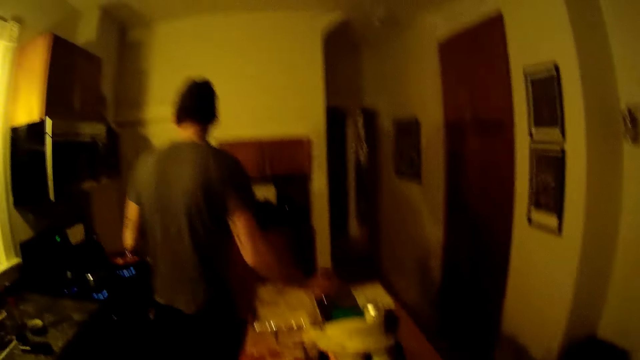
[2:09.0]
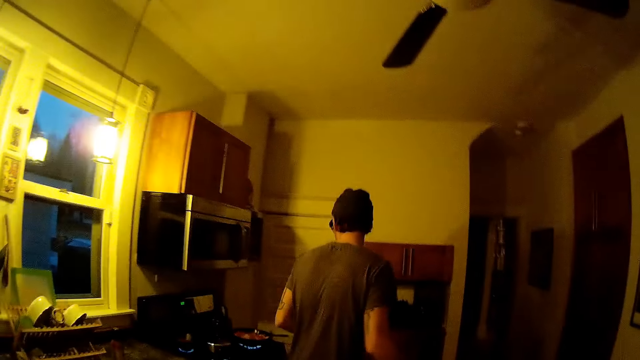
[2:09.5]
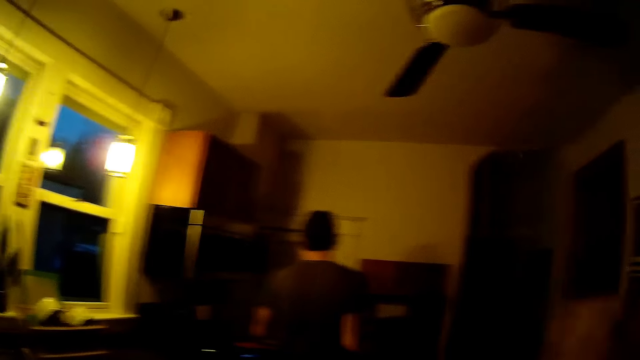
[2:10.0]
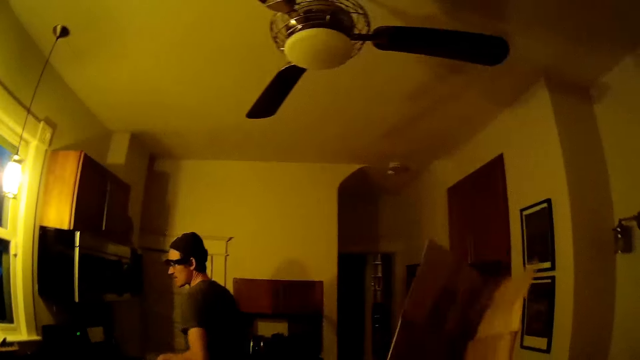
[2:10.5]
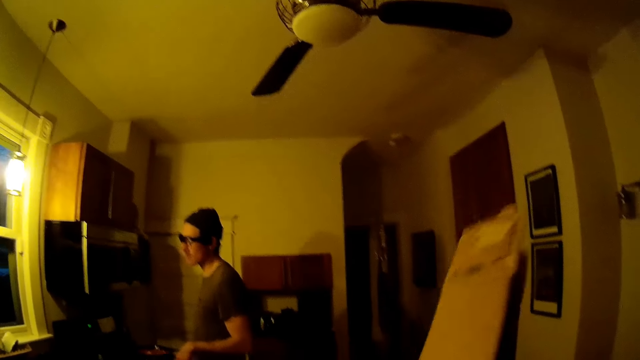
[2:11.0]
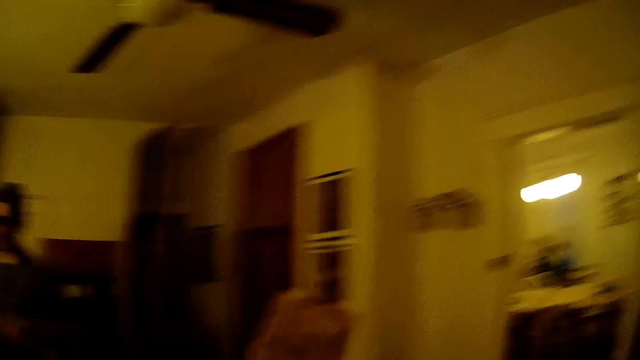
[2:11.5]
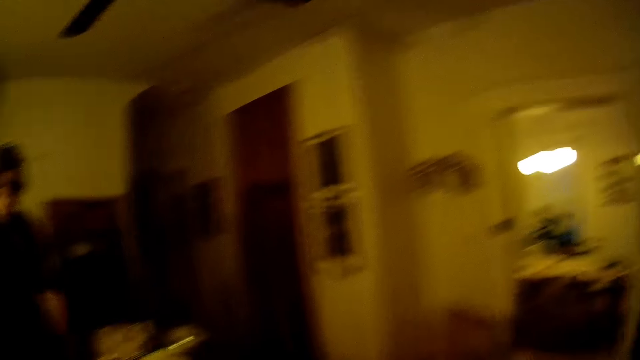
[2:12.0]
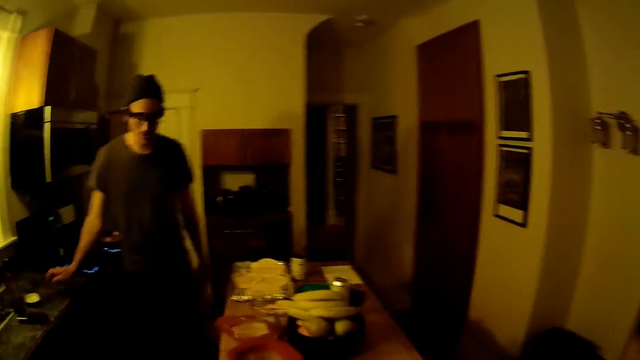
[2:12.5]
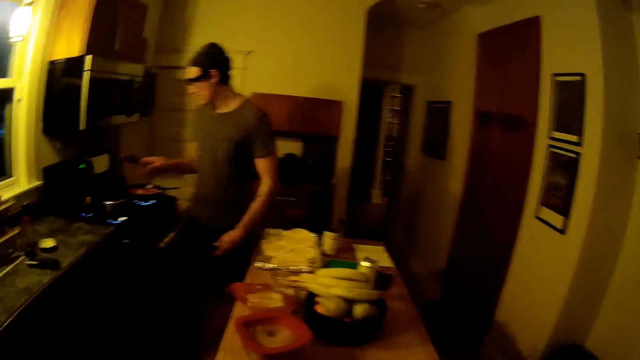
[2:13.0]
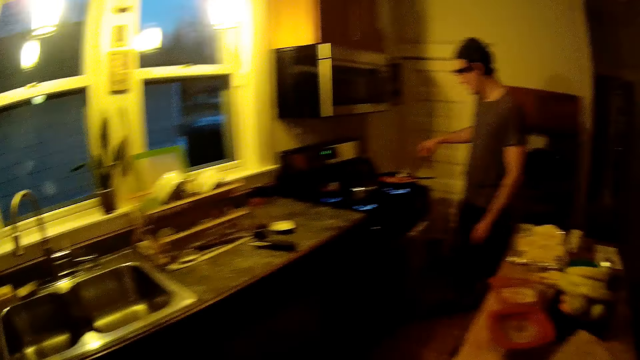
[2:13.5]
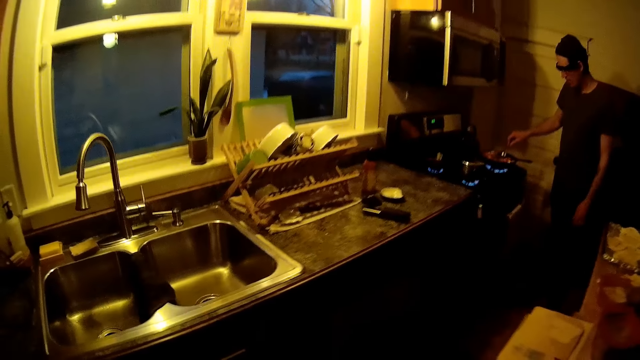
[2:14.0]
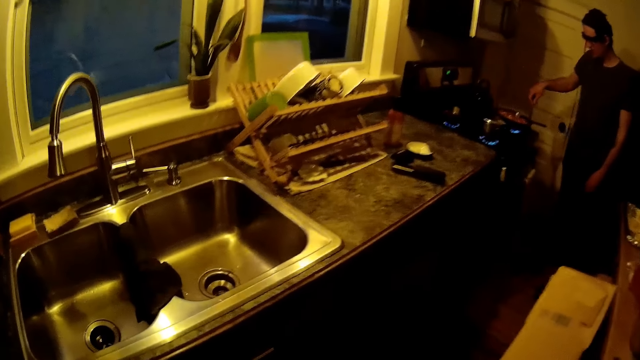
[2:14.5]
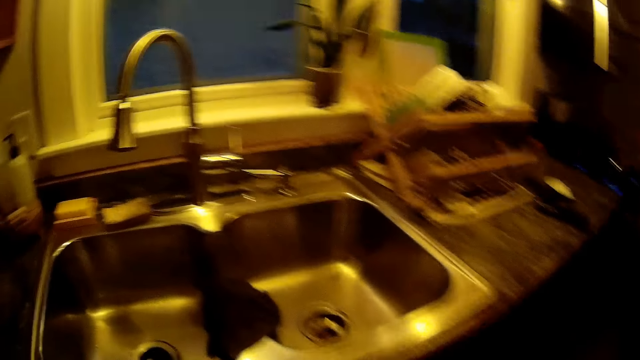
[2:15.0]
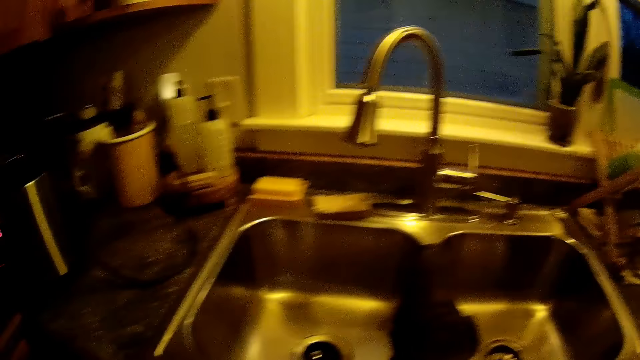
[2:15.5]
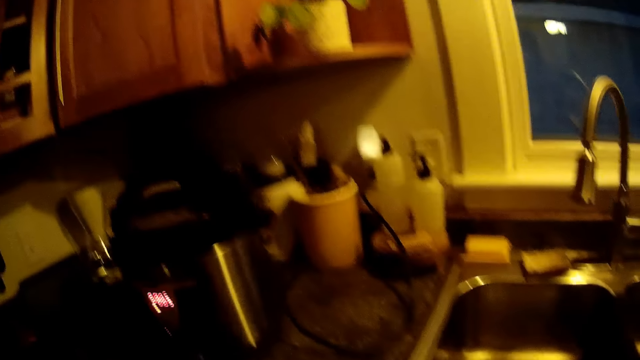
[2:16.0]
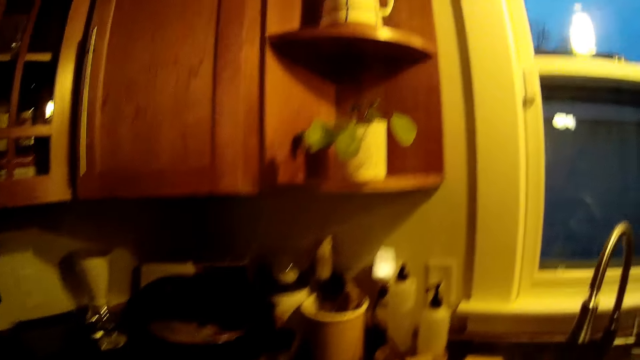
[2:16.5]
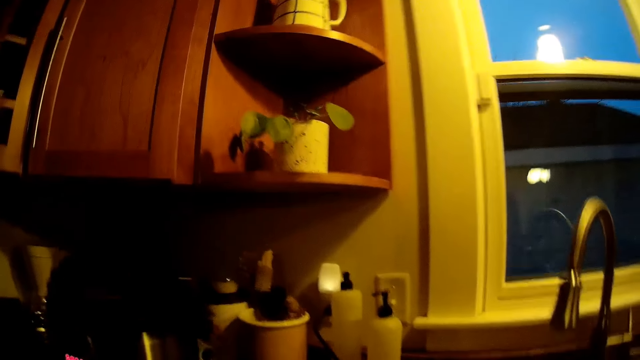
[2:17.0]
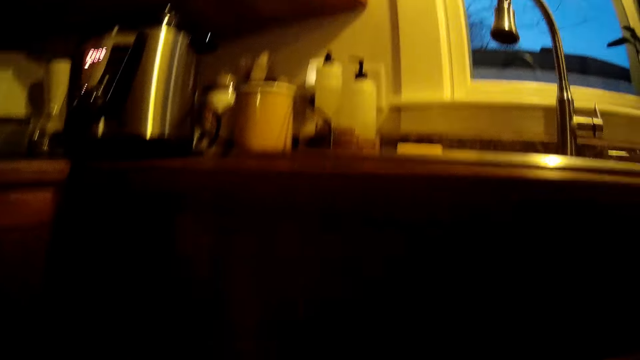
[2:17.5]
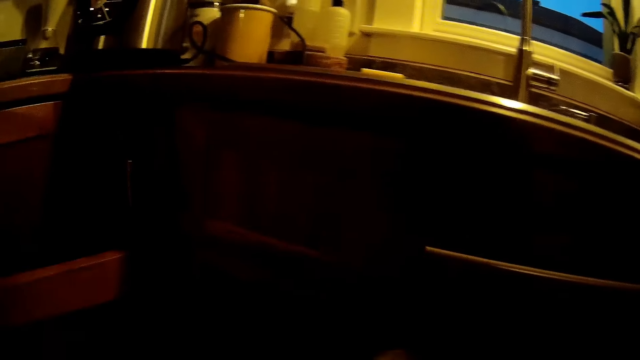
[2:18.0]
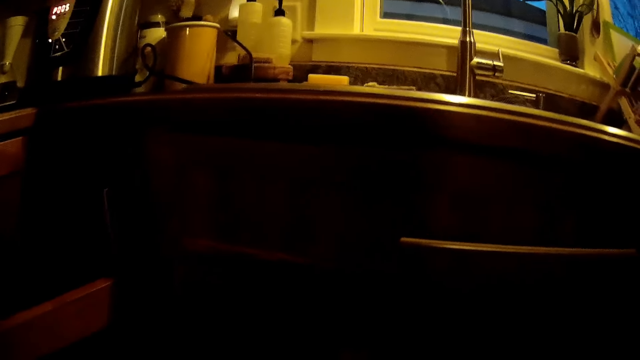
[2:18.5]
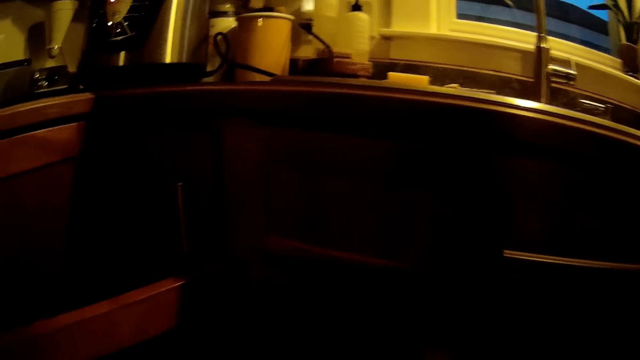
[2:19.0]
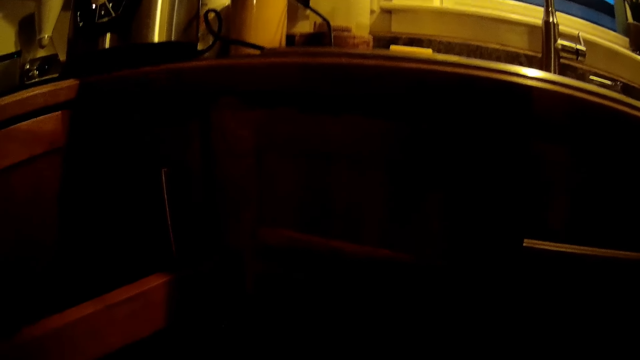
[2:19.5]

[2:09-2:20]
The man picks up the slotted turner on the sink countertop with his right hand. He stirs food in the frying pan on the cooker with the slotted turner in his right hand.

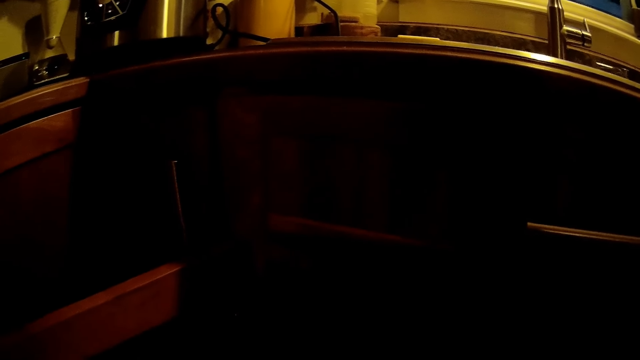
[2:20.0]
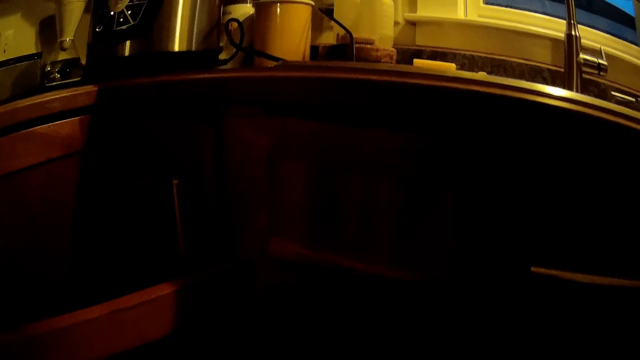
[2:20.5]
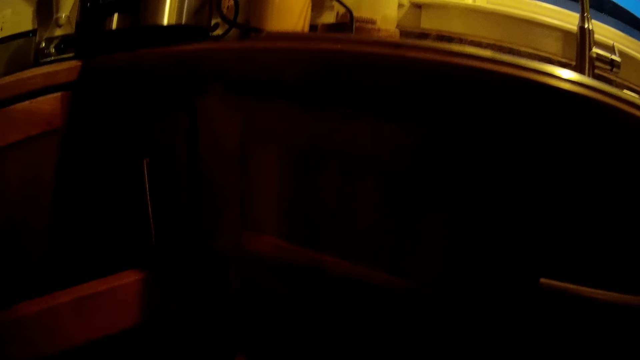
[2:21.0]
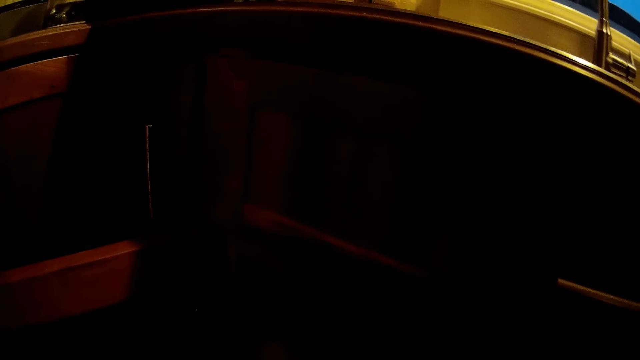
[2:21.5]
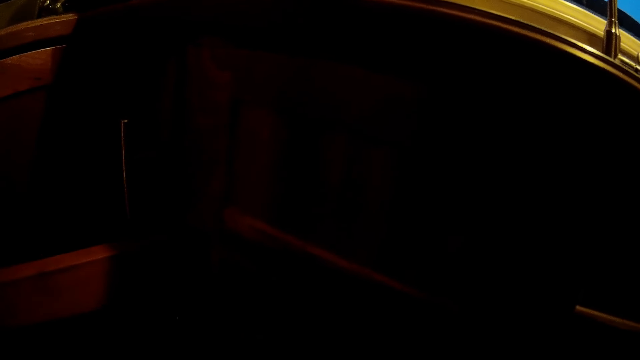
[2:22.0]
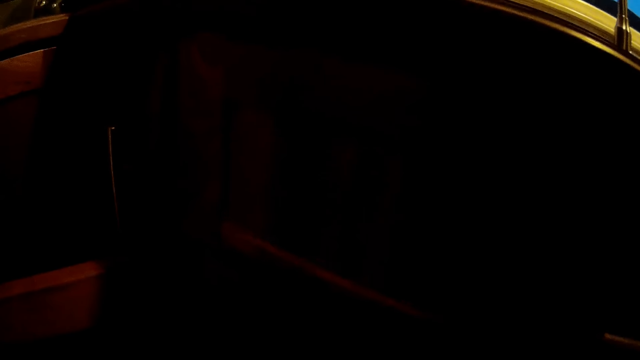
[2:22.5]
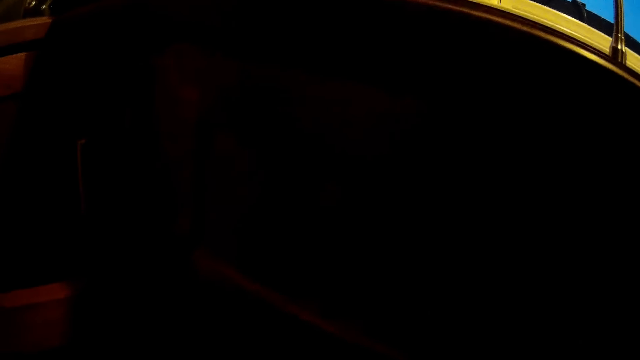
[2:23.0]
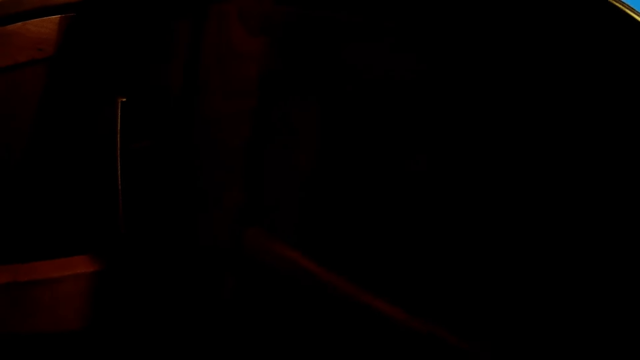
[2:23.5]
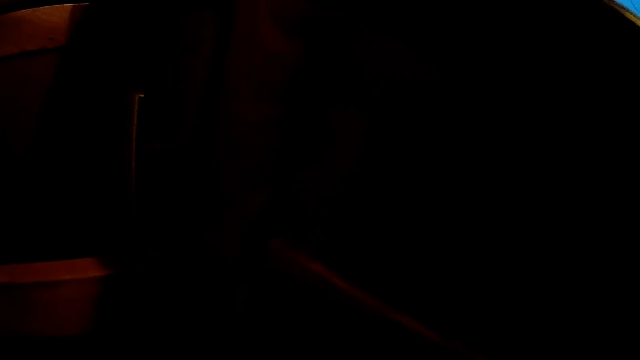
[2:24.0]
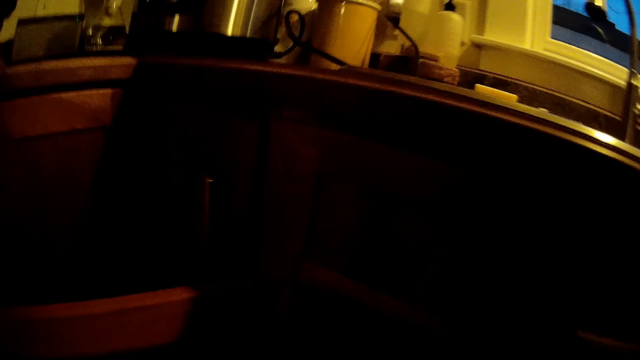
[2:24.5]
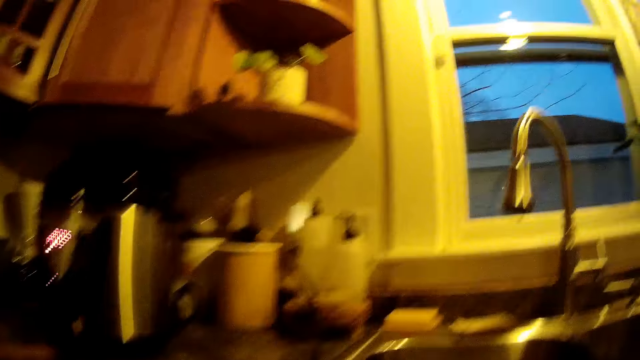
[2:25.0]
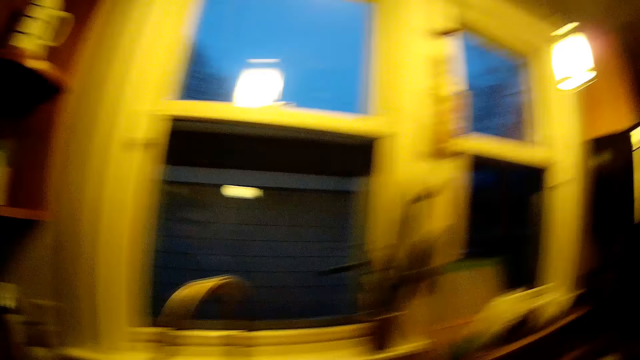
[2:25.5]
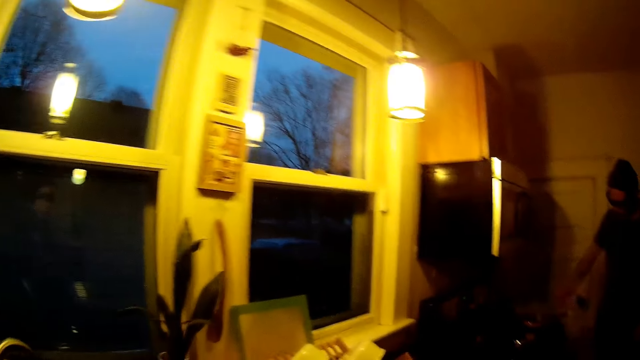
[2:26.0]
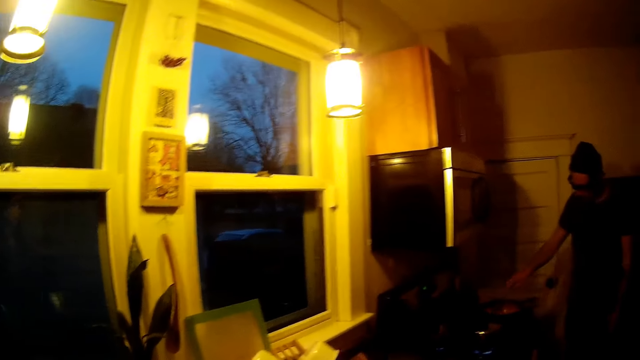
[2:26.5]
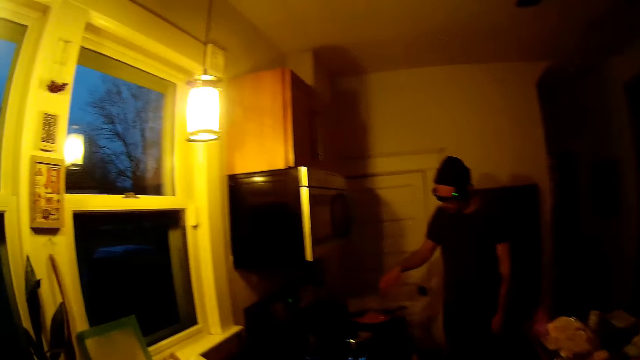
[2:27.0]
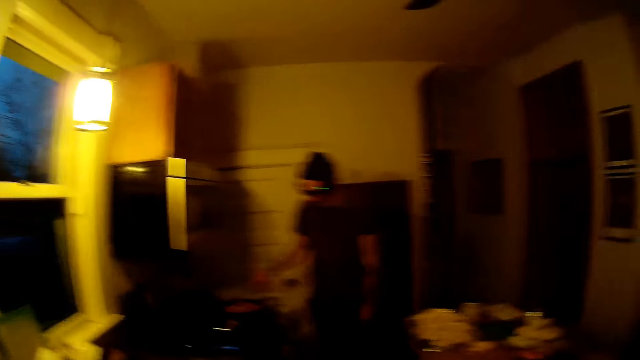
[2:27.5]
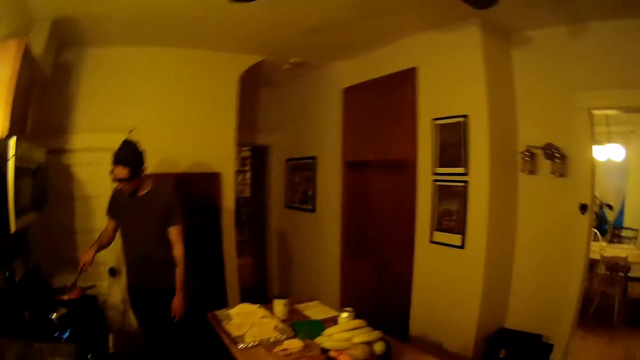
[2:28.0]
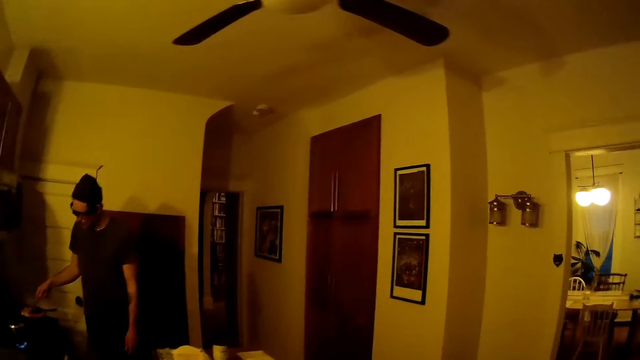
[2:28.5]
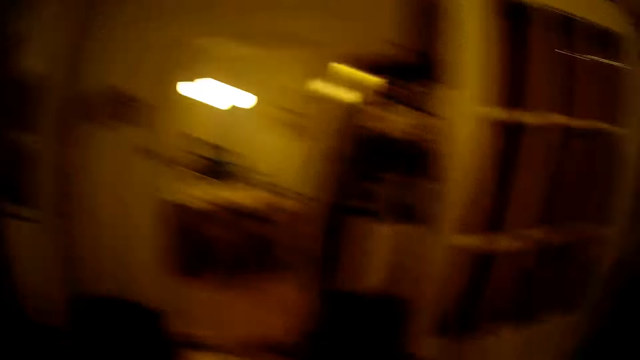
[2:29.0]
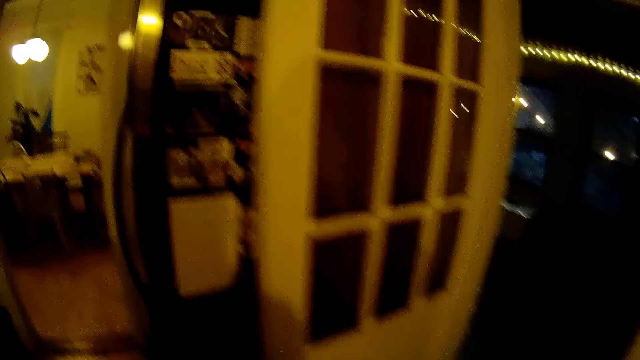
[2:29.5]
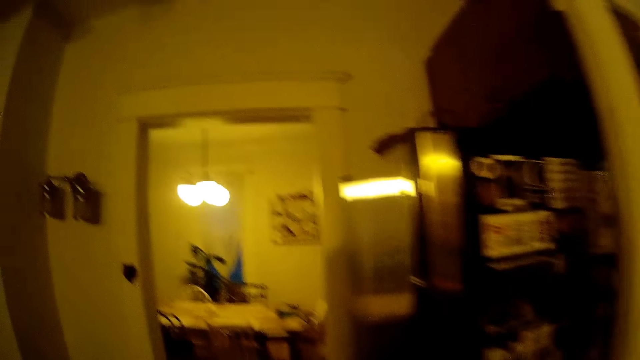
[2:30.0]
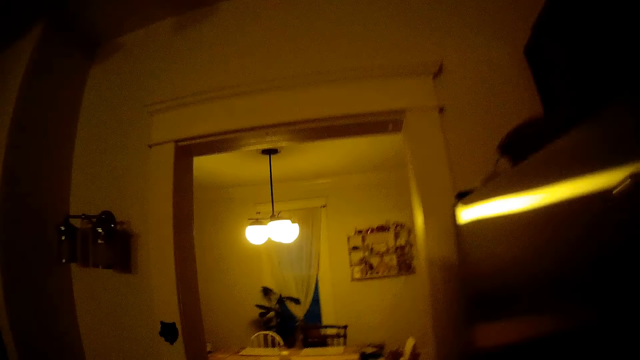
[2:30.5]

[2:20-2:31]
The camera wearer walks.
